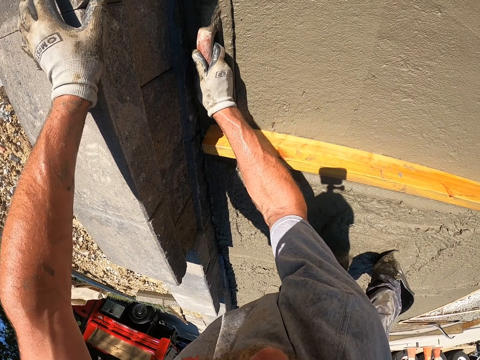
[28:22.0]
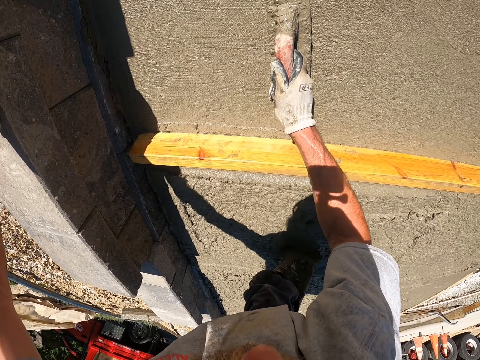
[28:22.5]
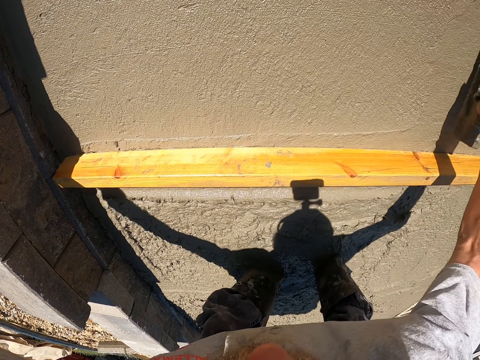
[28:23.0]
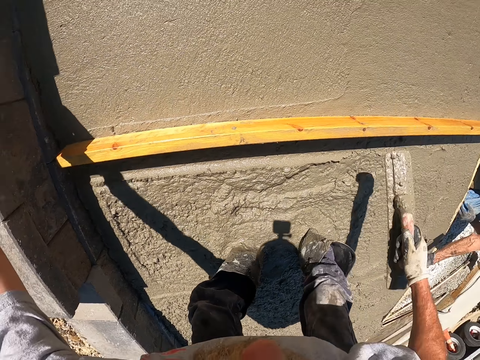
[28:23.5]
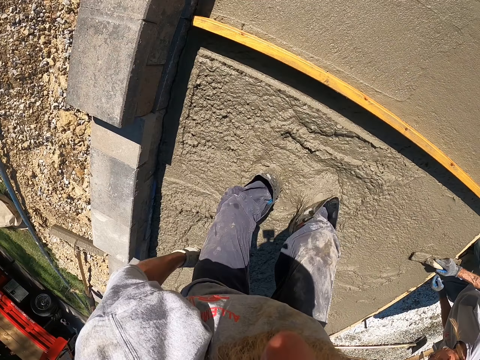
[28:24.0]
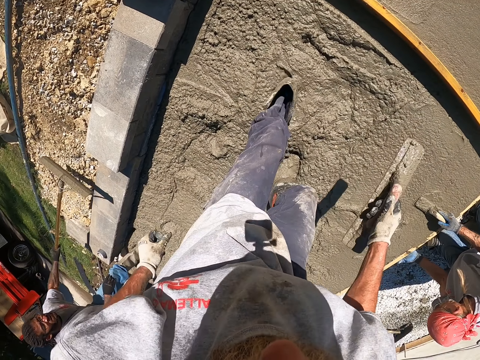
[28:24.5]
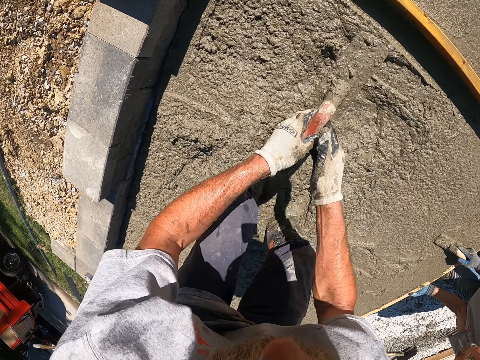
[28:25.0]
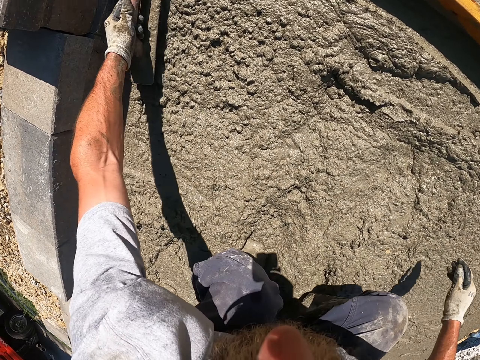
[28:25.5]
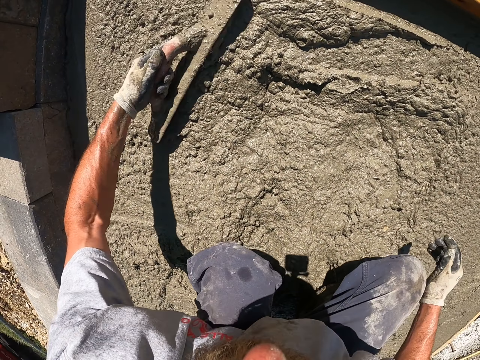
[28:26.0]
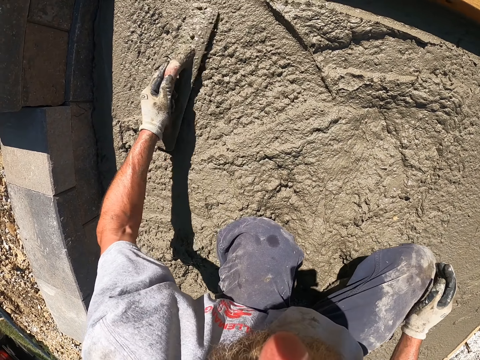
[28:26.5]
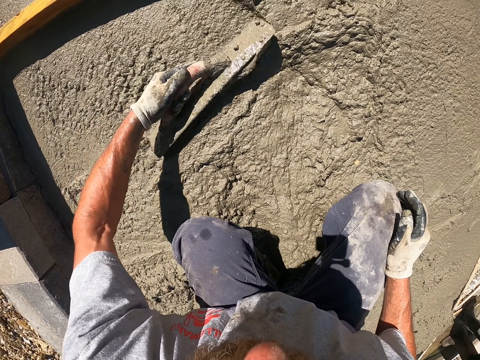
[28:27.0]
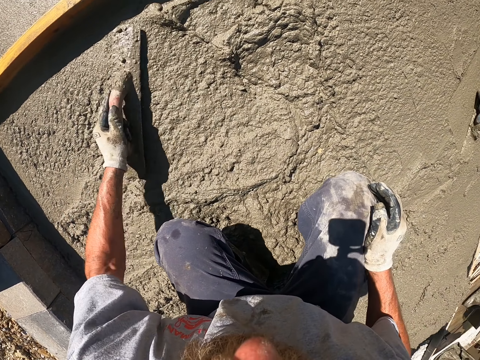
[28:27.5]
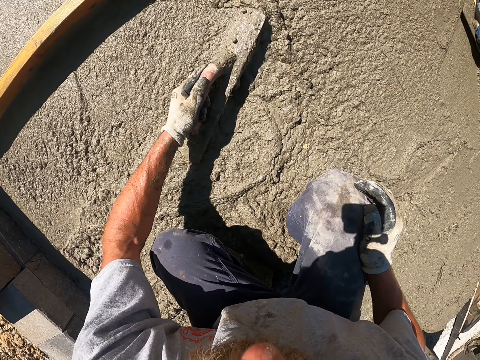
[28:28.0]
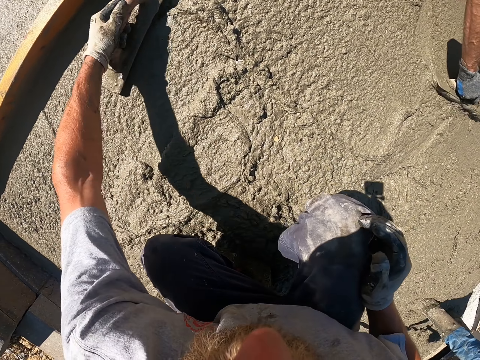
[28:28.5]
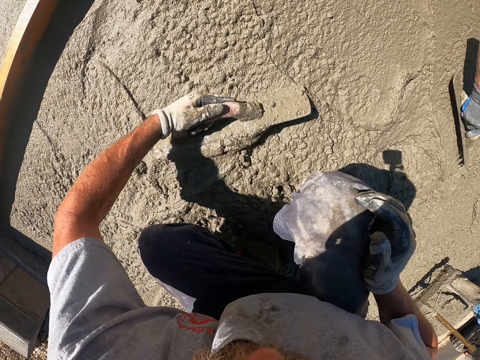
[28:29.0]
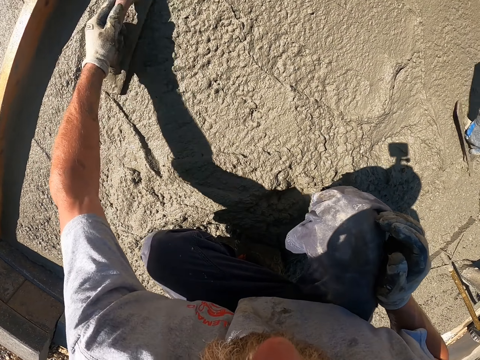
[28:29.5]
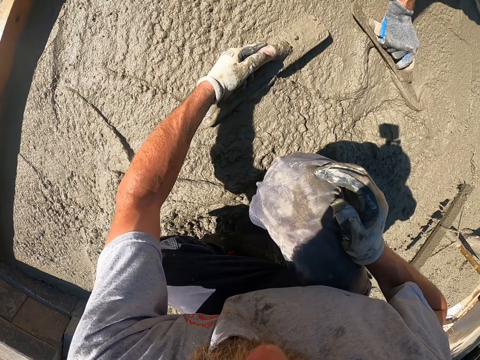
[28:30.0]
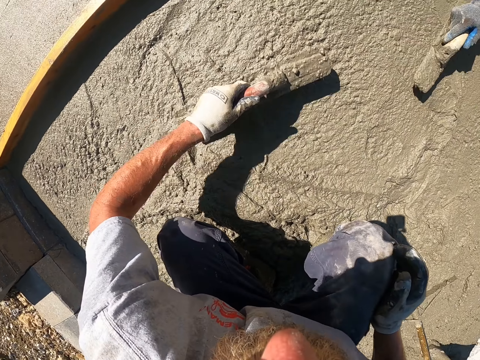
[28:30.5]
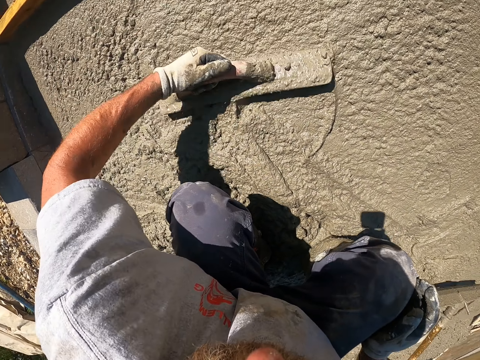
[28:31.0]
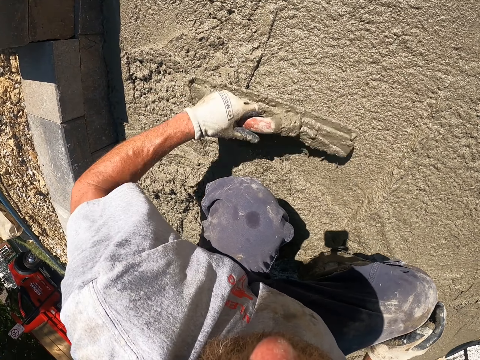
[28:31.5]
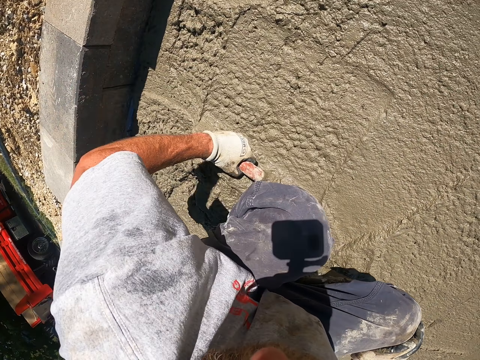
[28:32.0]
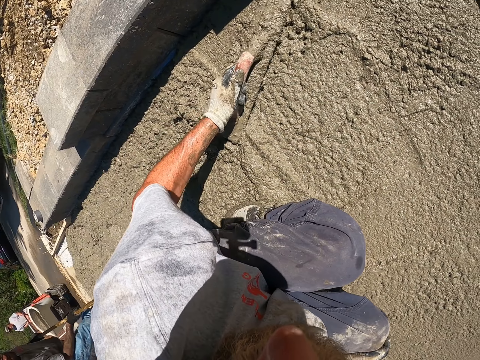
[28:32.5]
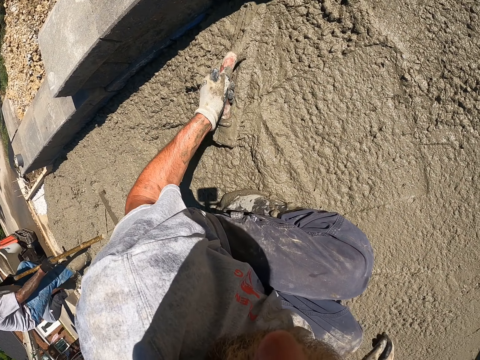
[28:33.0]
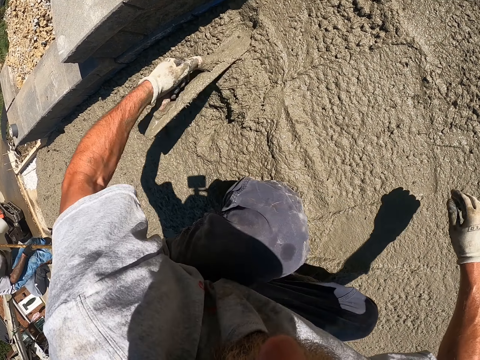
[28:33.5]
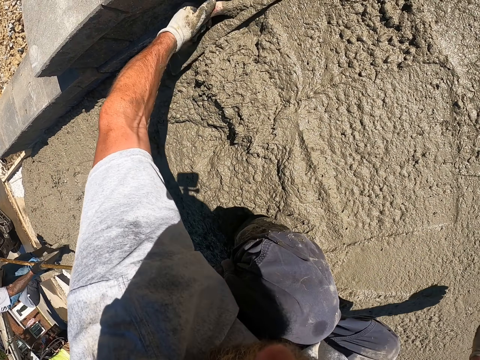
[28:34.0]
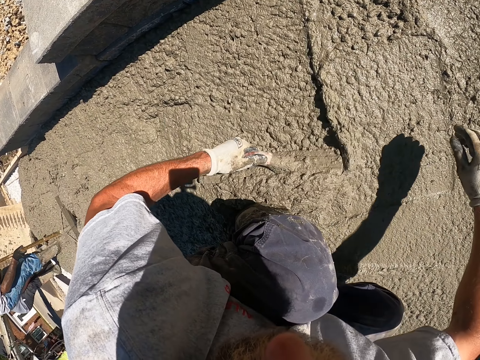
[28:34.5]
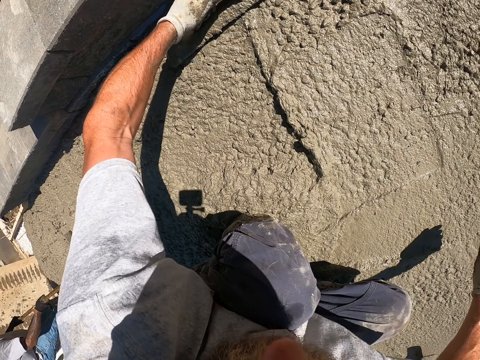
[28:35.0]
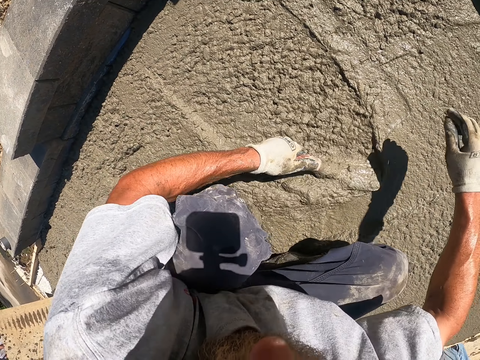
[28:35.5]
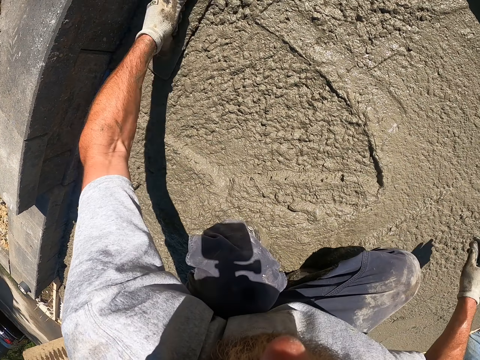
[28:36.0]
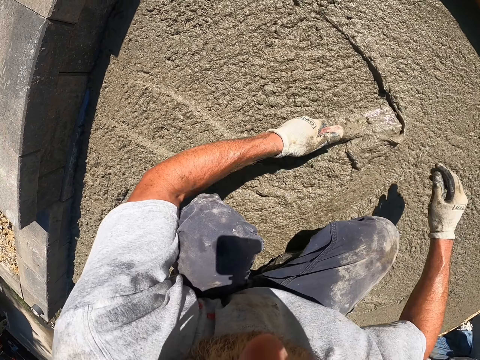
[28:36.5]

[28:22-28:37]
The camera wearer passes the trowel to the left hand. They level the concrete with the trowel with the left hand.

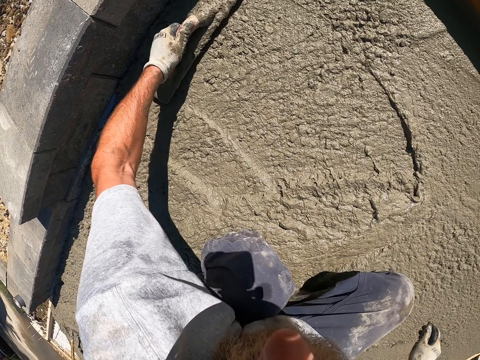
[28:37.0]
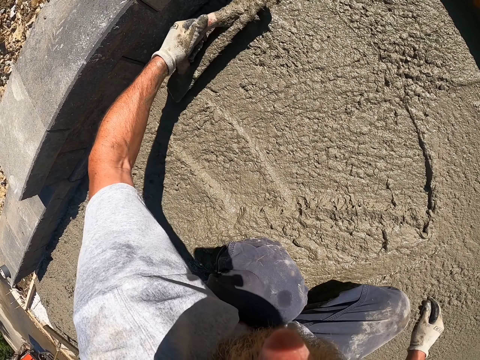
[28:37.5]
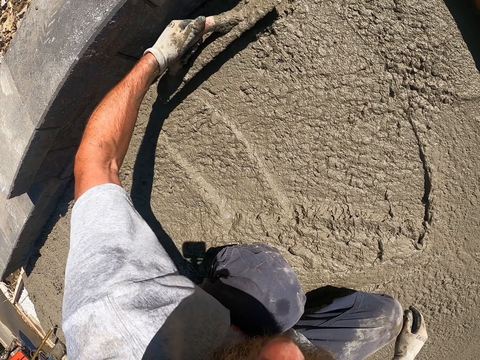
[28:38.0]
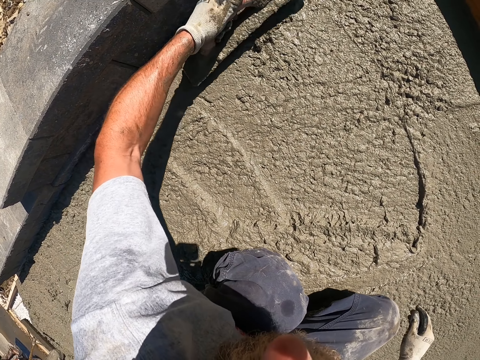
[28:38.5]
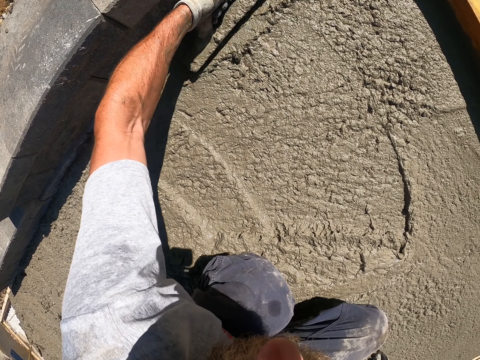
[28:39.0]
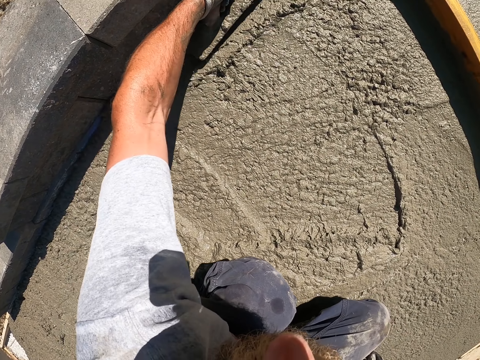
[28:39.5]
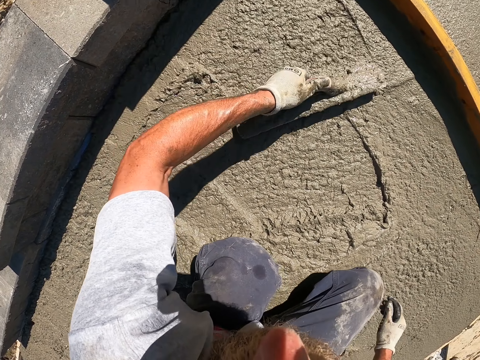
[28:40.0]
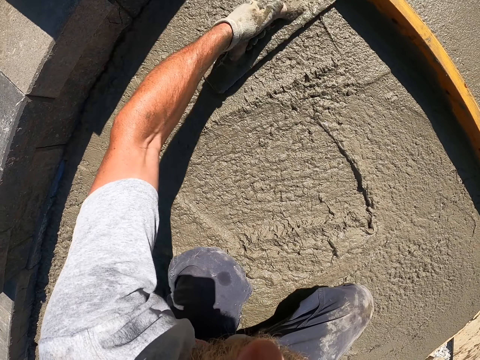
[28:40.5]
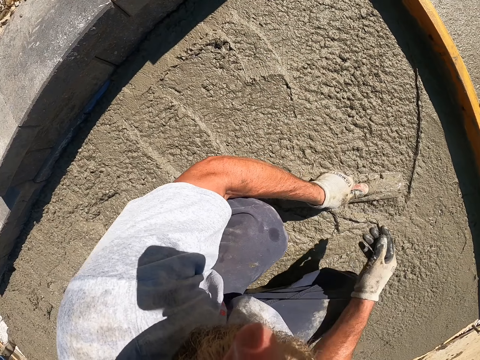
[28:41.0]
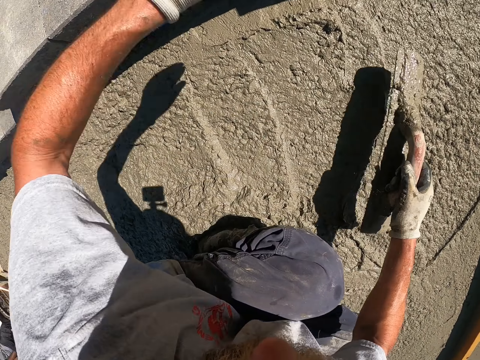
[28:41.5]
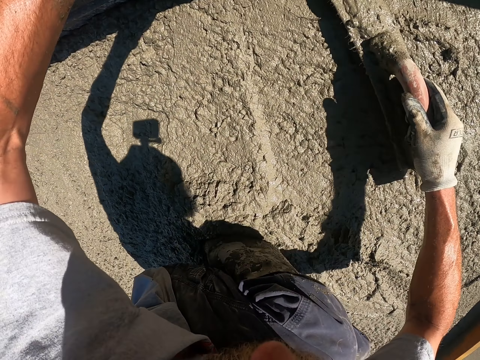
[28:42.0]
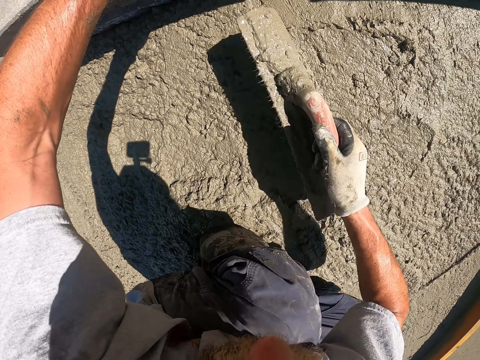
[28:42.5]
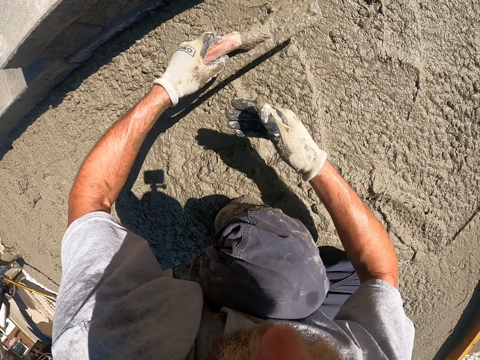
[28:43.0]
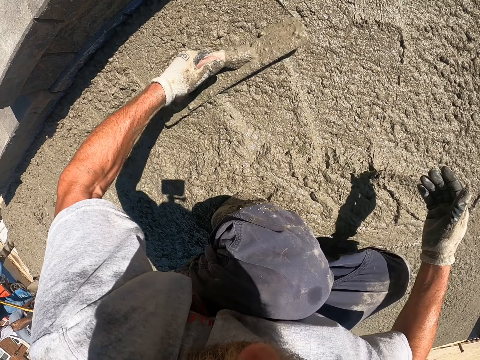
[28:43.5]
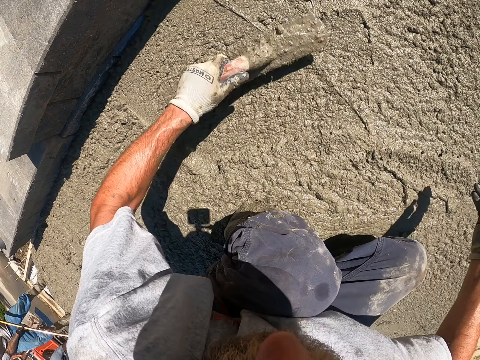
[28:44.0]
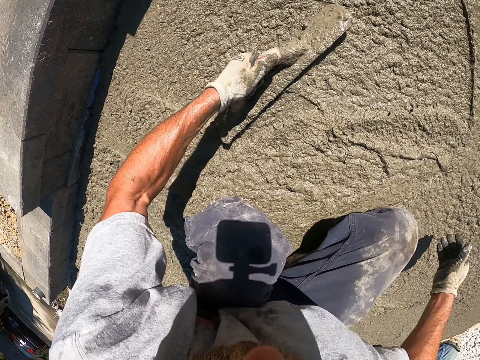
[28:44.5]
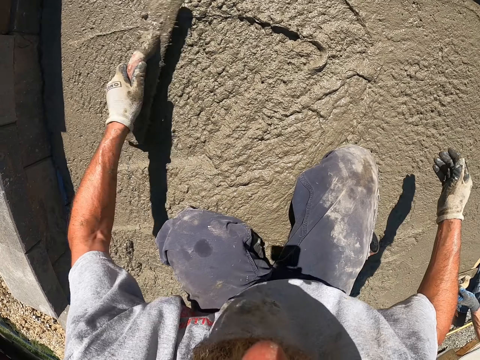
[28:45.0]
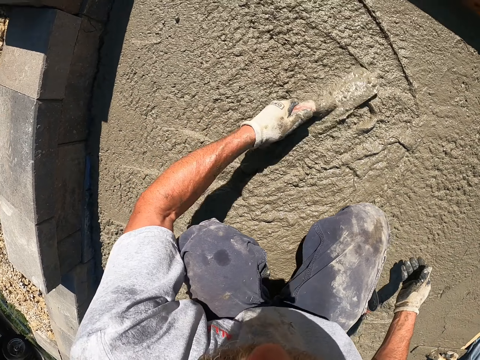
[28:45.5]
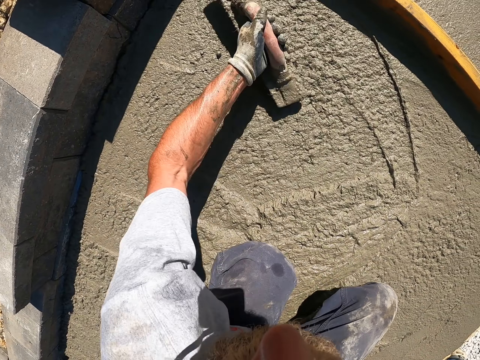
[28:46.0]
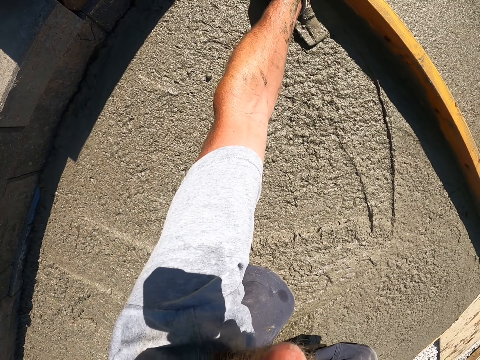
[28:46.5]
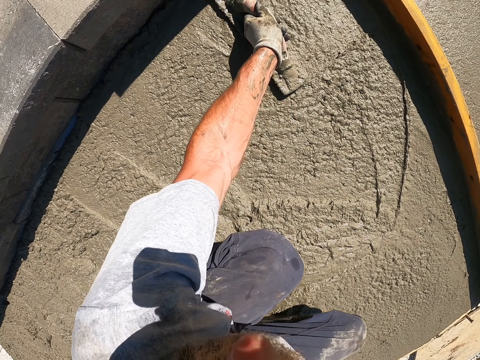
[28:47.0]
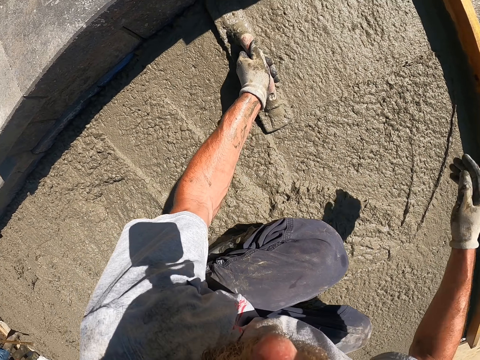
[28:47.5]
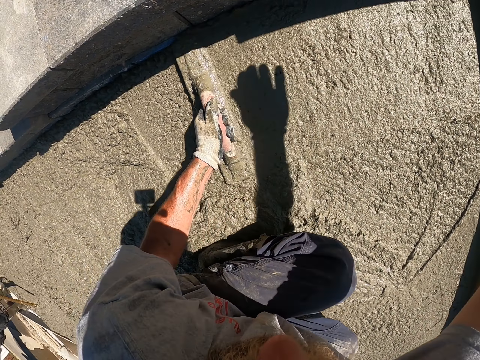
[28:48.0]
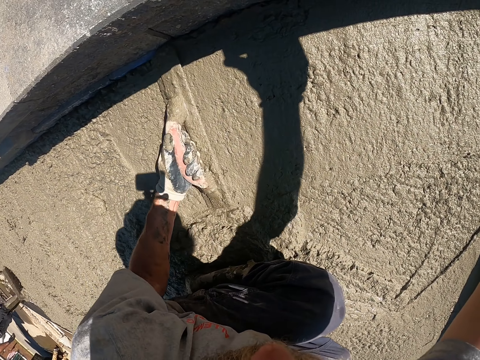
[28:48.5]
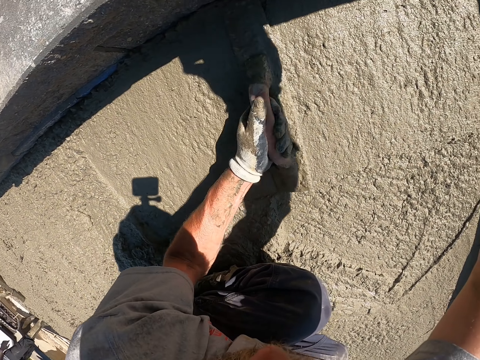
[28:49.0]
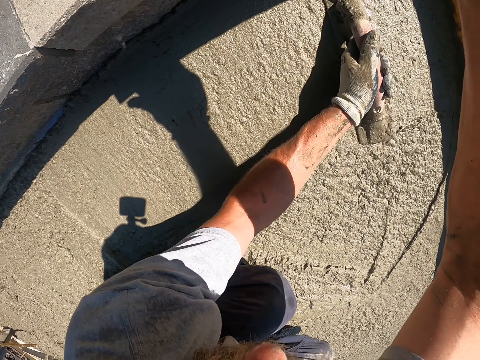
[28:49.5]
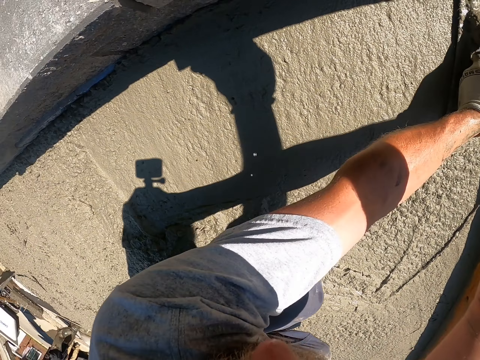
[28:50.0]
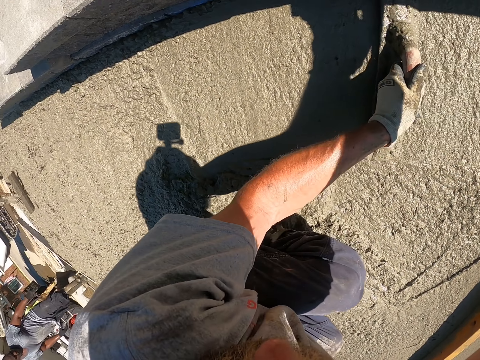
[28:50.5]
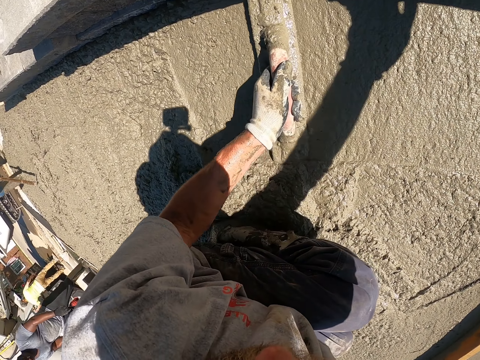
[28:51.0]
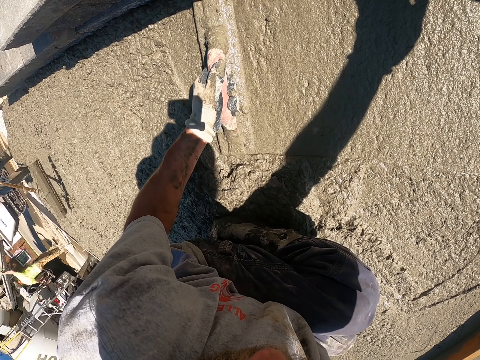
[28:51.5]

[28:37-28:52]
The camera wearer passes the trowel to the right hand. They pass the trowel to the left hand. They level the concrete with the trowel with the left hand. They hold on to the stone with the right hand. They level the concrete with the trowel with the left hand.
